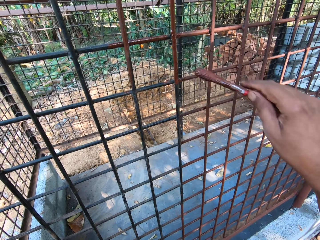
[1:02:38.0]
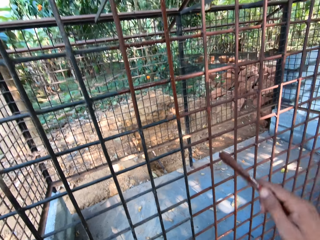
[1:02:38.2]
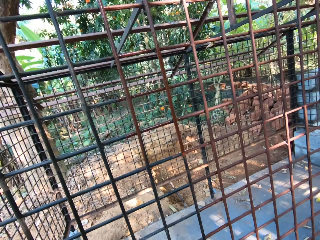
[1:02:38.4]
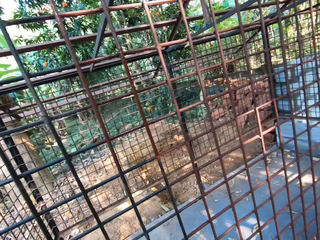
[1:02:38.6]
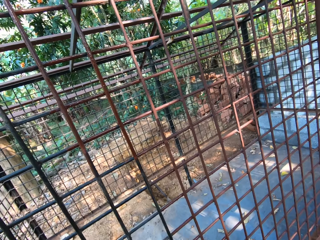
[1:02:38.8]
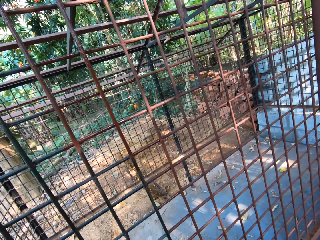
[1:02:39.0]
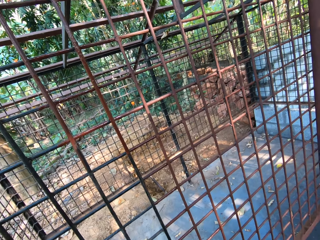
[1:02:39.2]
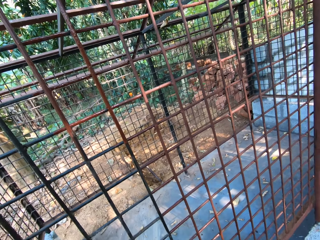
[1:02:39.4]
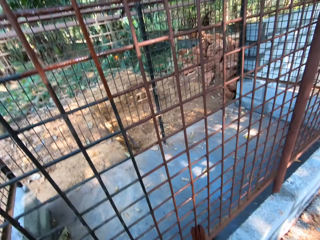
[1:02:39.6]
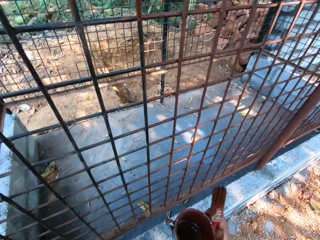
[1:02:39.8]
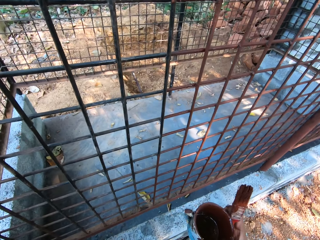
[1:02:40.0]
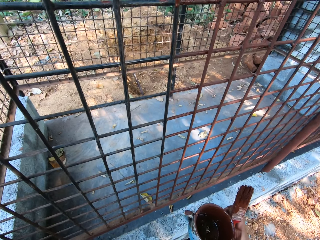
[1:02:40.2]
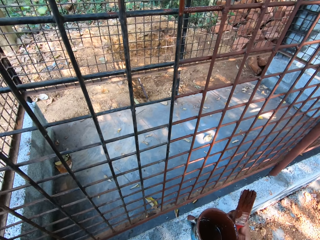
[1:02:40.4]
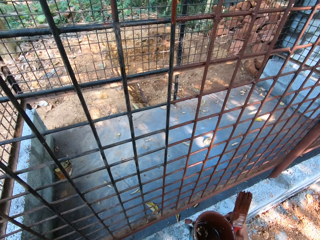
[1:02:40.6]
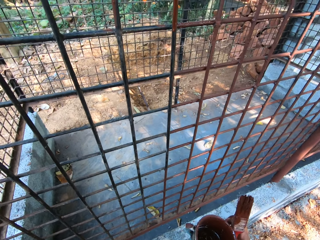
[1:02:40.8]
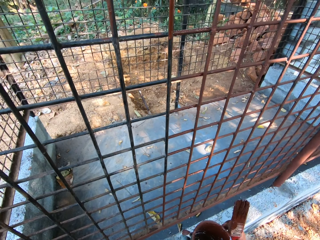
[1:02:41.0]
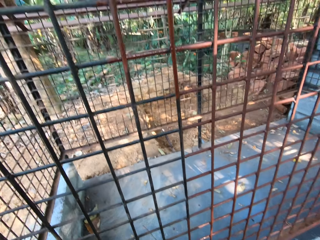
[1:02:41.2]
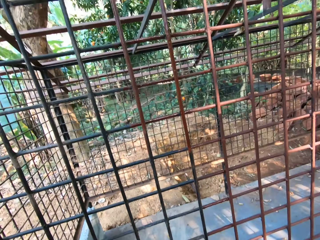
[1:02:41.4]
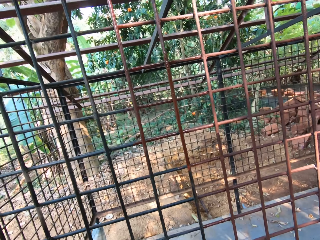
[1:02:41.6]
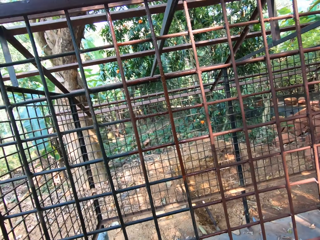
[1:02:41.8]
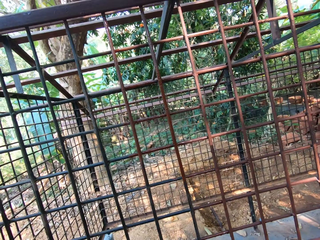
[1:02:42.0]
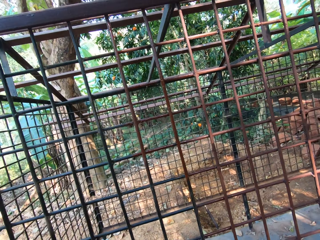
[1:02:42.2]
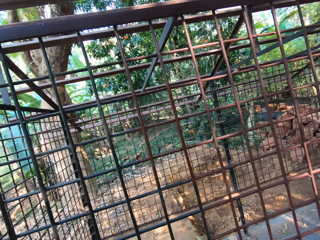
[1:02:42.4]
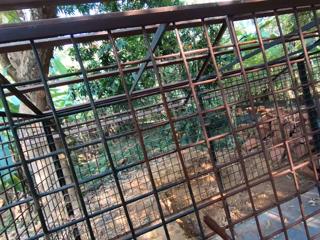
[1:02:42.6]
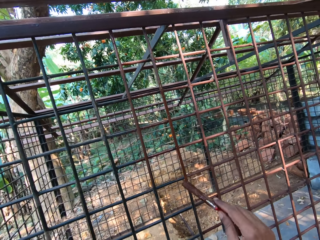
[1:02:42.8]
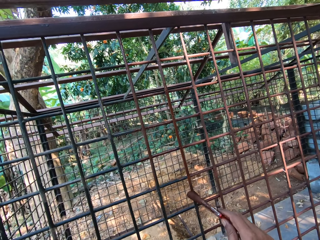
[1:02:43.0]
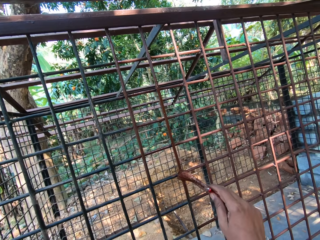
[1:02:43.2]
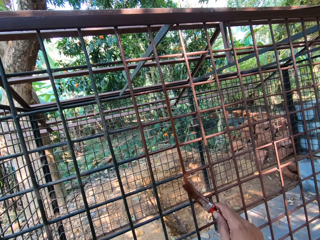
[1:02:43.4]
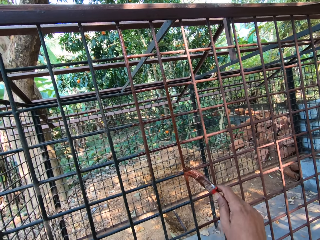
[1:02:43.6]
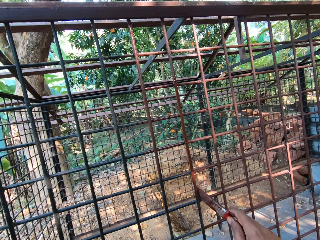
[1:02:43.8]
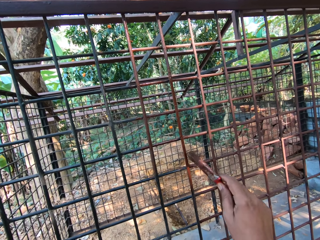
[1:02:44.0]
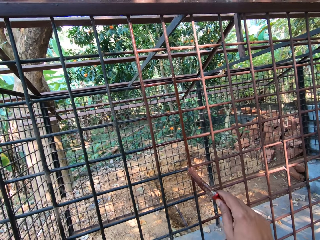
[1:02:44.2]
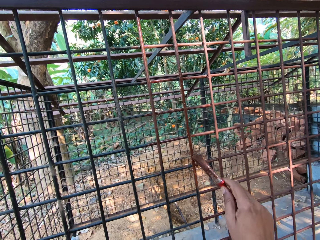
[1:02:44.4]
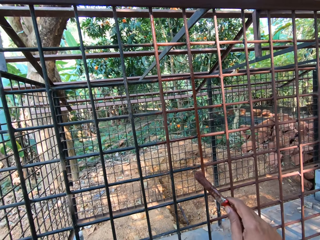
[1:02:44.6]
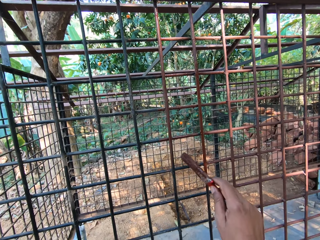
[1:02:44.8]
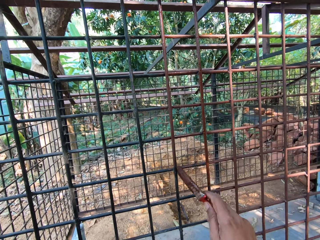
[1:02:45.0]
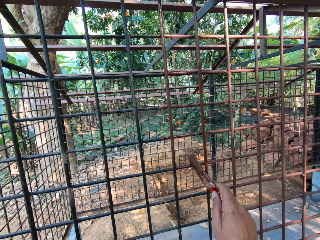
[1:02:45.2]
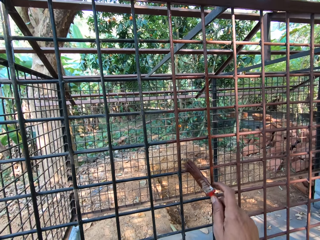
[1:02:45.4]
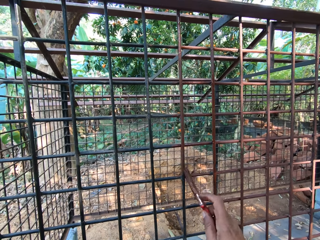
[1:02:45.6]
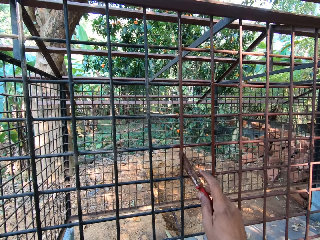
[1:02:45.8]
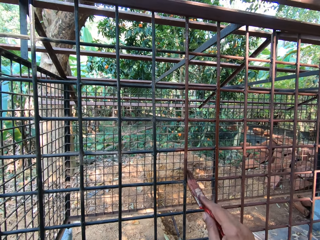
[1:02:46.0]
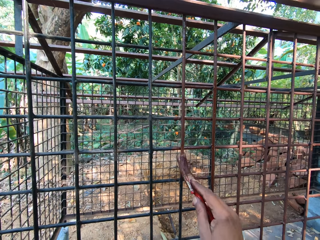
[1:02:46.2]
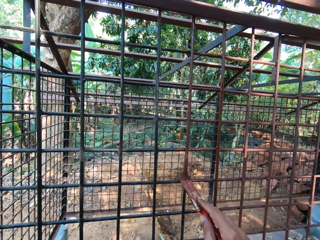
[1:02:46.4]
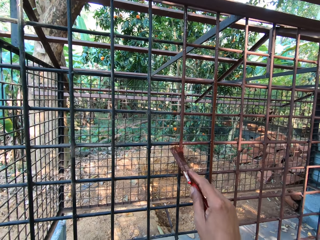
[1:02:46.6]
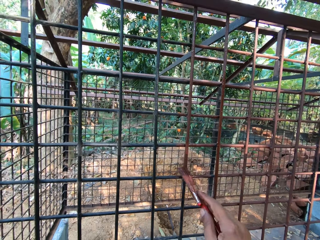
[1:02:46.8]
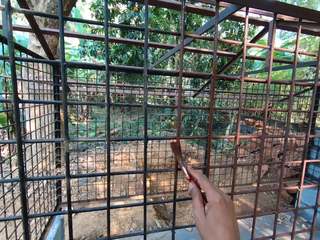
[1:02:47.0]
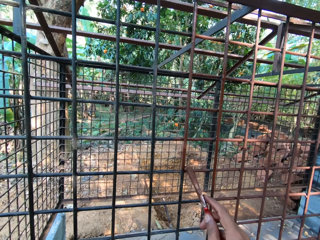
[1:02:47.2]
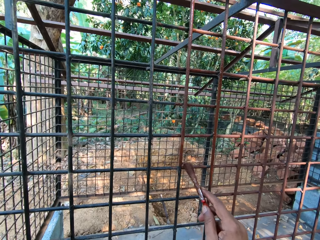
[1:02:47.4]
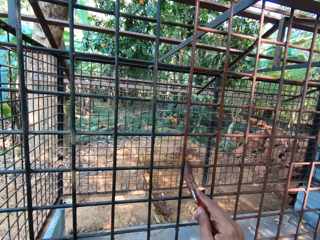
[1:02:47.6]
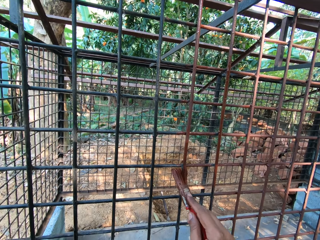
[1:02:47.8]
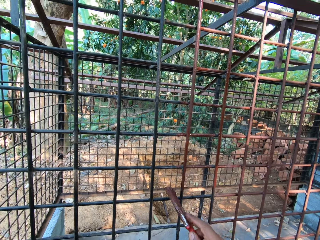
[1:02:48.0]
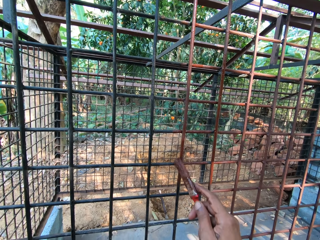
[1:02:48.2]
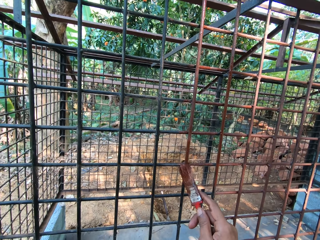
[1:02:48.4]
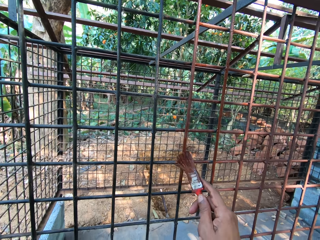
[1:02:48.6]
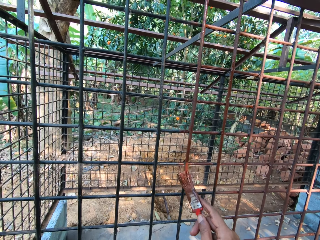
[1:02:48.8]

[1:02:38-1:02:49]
The camera wearer looks around. He holds the paint can with his right hand. He paints the cage with the paintbrush in his right hand.

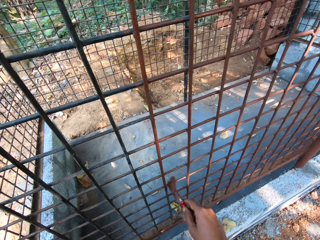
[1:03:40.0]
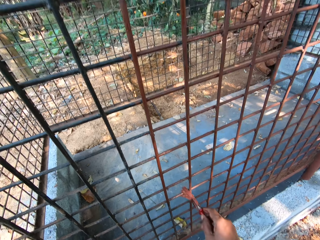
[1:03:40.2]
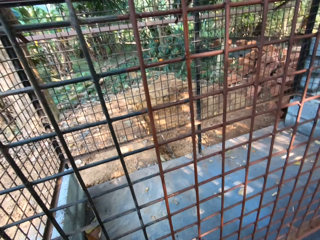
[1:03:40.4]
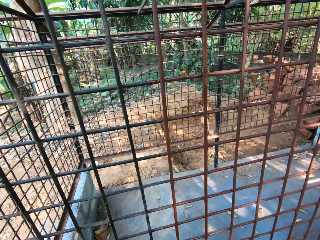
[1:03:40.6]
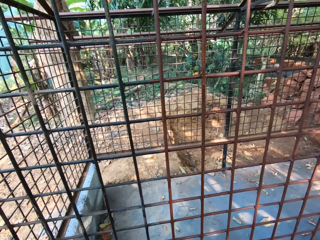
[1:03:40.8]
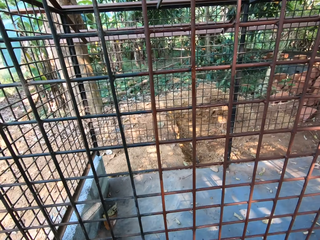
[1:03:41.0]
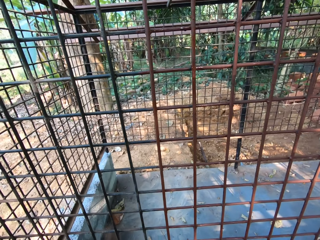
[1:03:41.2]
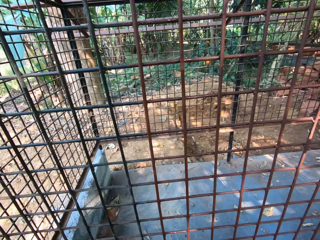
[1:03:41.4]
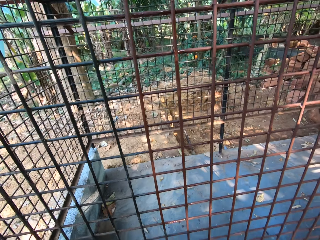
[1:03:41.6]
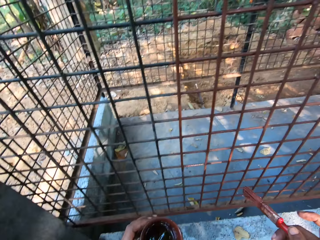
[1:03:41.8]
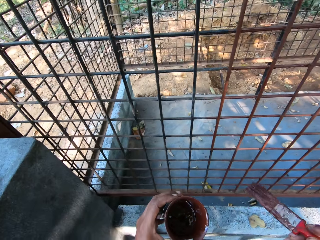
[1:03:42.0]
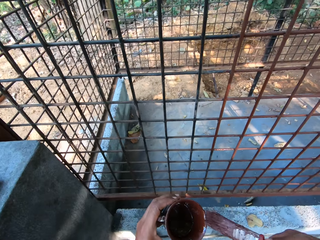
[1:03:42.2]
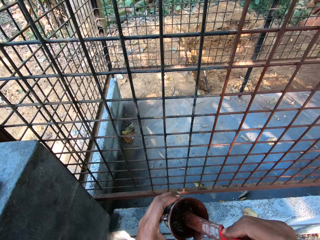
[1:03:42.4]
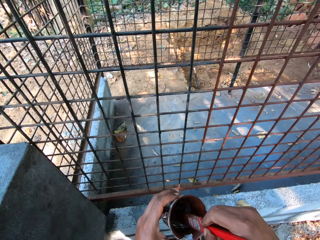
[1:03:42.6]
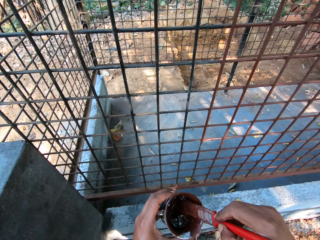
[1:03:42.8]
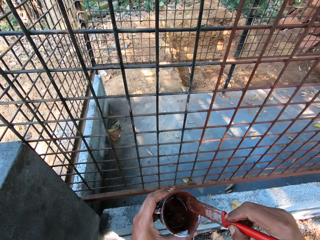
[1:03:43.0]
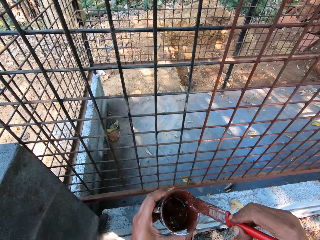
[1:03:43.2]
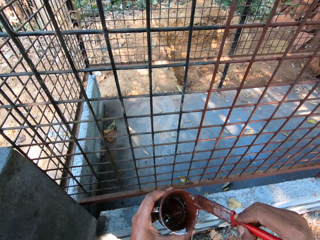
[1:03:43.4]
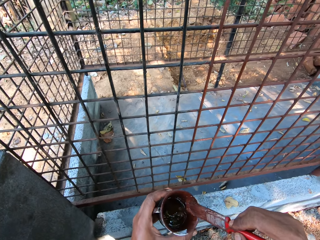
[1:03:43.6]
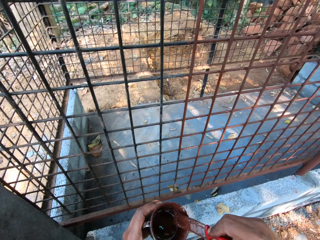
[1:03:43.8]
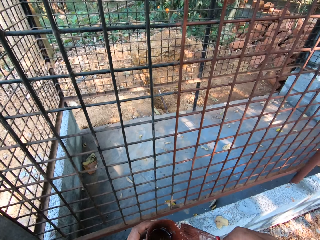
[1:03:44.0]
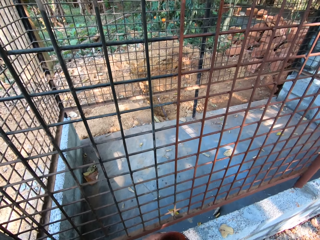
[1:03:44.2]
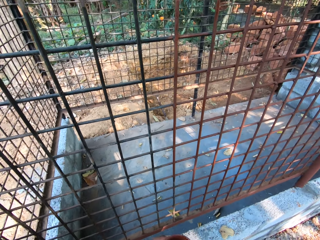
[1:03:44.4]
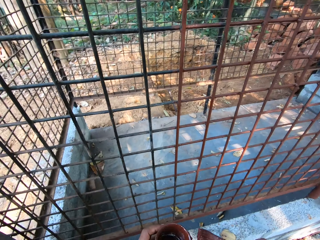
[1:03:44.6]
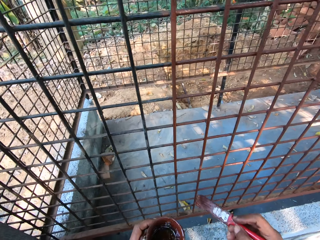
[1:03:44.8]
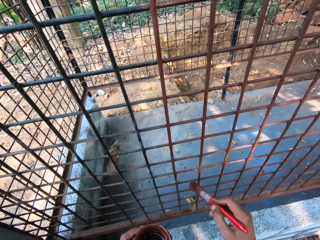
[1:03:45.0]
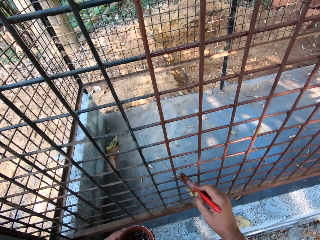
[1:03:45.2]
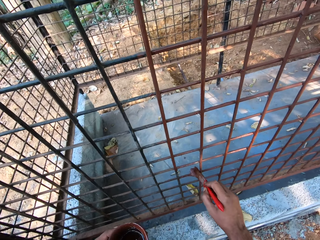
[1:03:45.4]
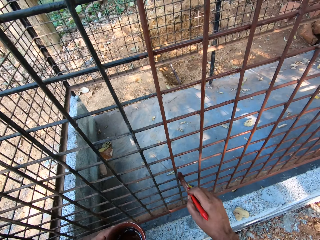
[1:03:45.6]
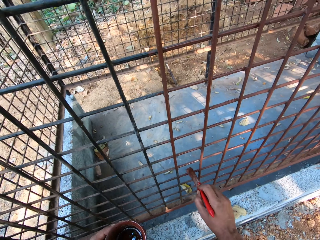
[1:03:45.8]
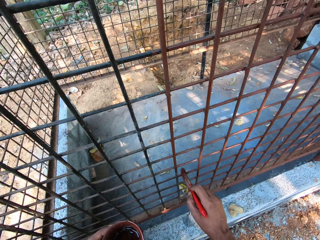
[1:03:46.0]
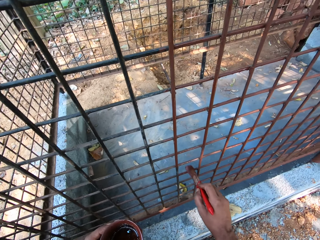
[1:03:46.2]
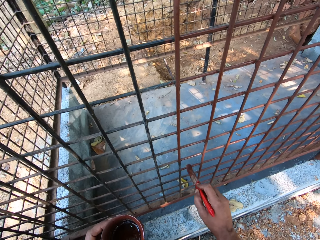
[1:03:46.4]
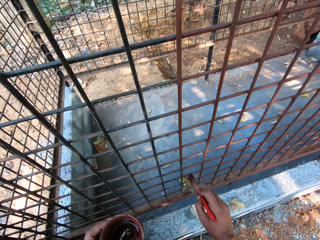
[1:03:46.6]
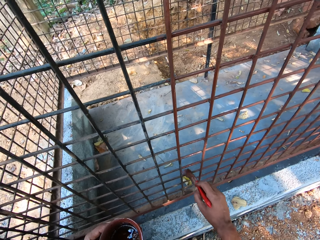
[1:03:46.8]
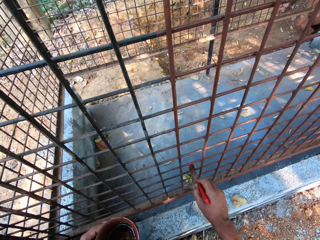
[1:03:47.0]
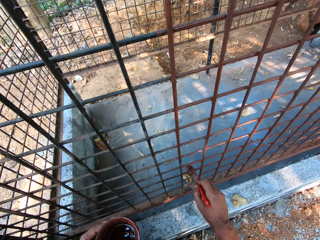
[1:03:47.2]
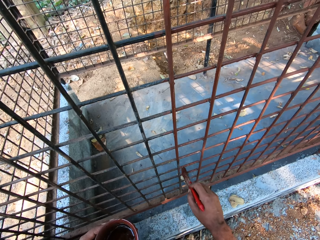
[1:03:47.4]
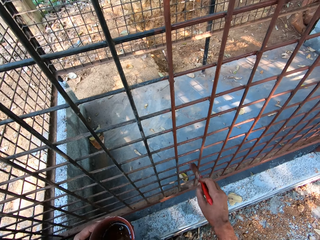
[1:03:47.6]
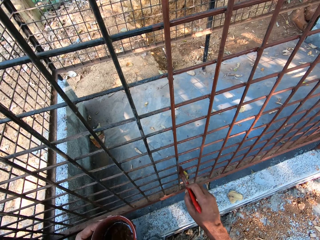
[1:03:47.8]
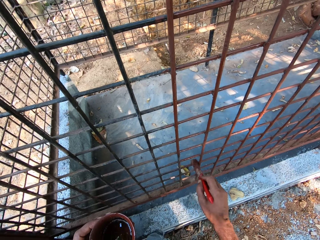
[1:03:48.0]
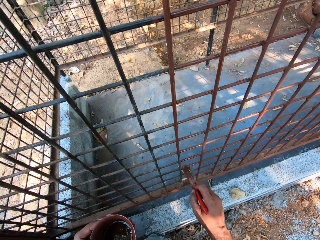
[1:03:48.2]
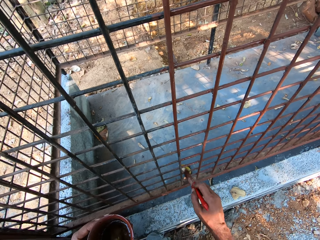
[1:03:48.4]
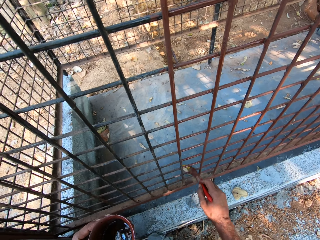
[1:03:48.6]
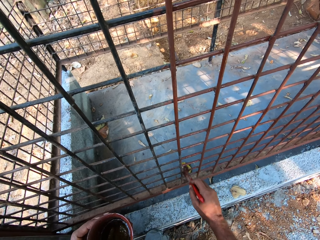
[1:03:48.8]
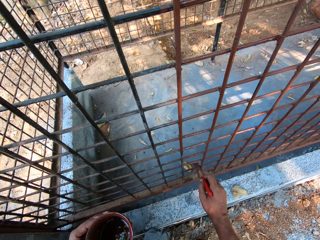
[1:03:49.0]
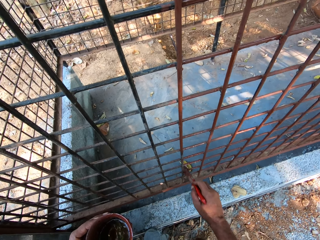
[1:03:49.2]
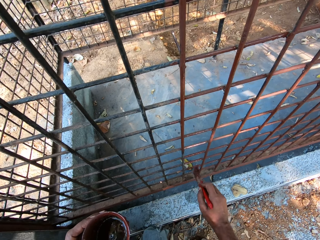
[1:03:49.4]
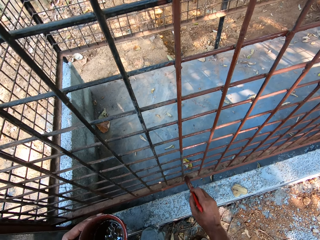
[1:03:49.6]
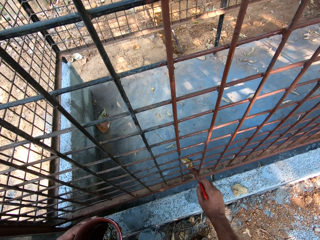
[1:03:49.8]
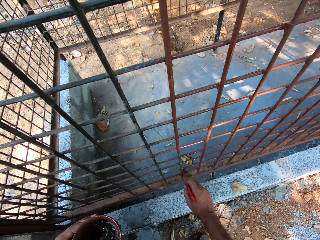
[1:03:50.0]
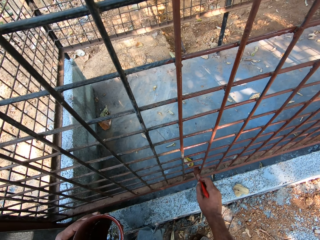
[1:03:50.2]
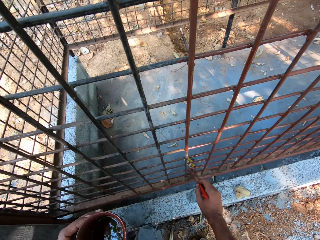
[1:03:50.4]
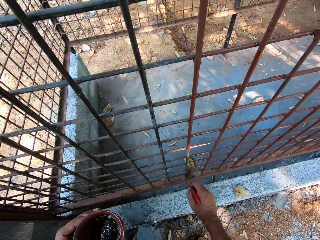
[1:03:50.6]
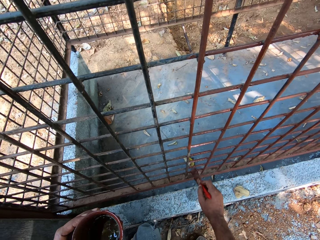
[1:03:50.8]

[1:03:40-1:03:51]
The camera wearer dips the paint brush into paint in a cup with his right hand. He rubs the paint brush on the side of the cup with his right hand. He paints iron bars with the paint brush in his right hand.
